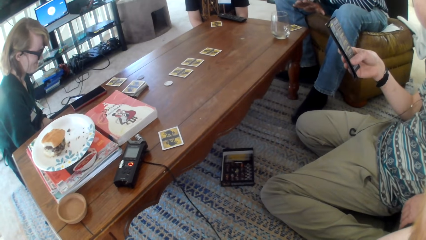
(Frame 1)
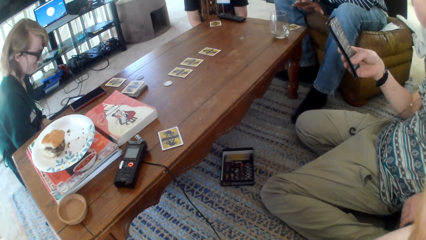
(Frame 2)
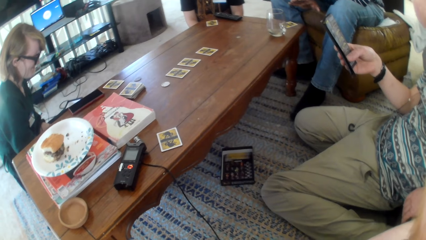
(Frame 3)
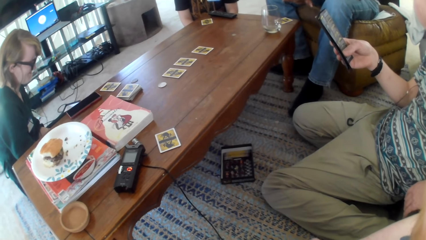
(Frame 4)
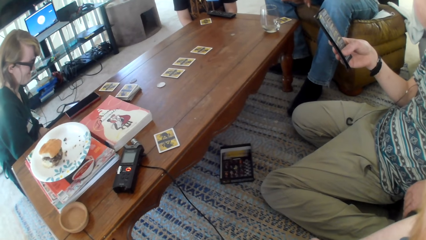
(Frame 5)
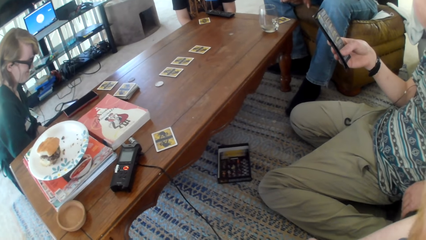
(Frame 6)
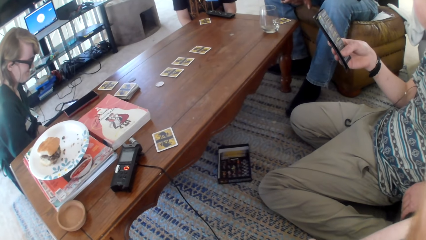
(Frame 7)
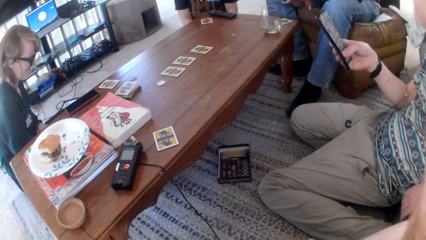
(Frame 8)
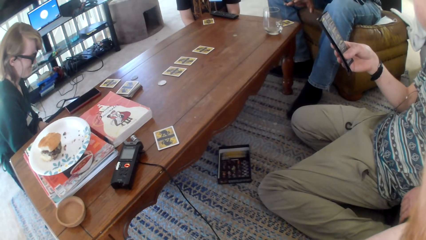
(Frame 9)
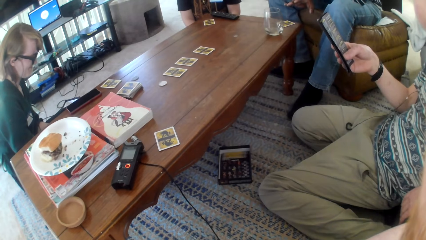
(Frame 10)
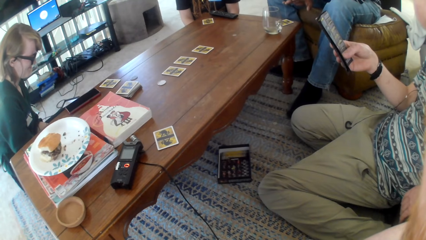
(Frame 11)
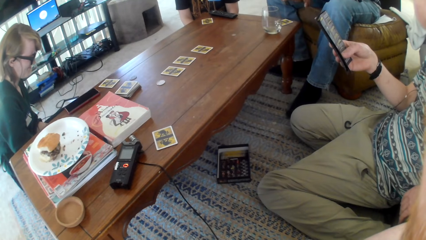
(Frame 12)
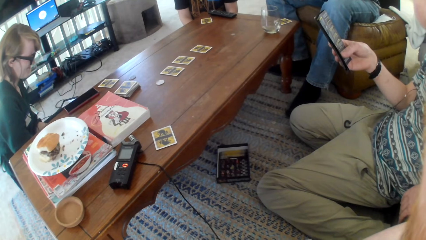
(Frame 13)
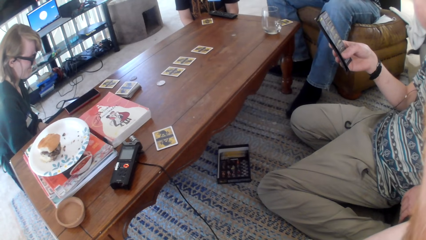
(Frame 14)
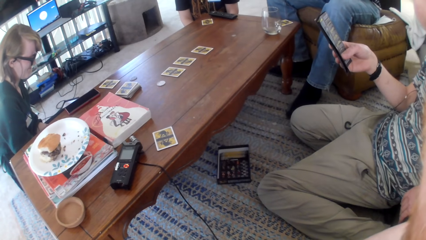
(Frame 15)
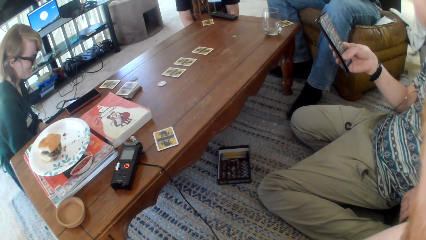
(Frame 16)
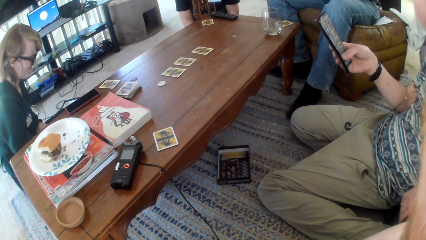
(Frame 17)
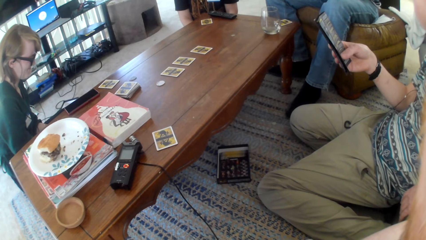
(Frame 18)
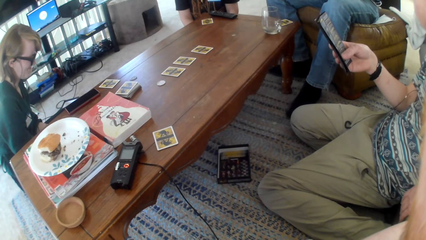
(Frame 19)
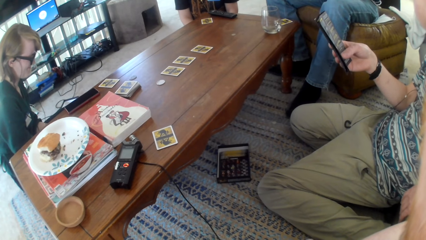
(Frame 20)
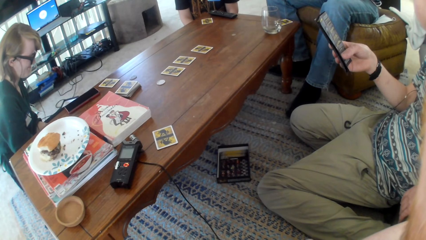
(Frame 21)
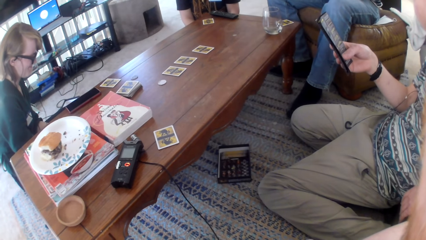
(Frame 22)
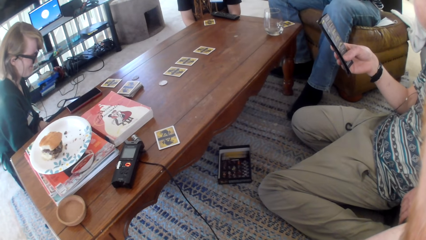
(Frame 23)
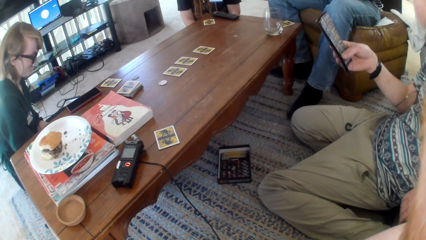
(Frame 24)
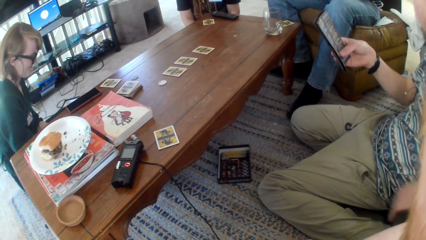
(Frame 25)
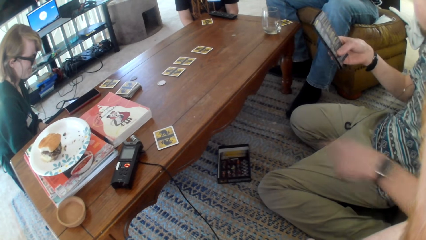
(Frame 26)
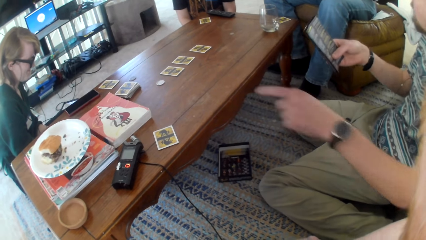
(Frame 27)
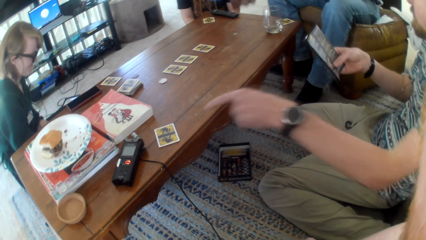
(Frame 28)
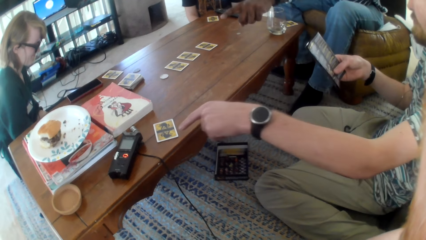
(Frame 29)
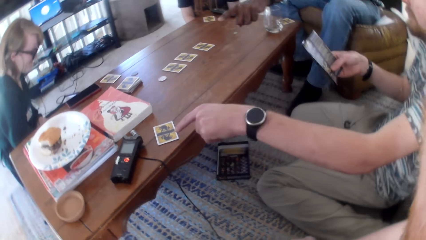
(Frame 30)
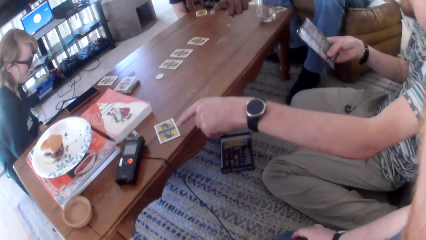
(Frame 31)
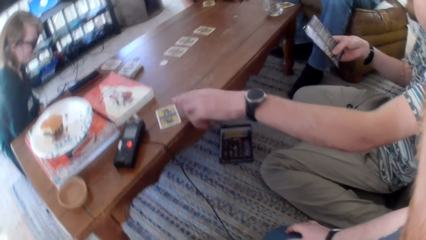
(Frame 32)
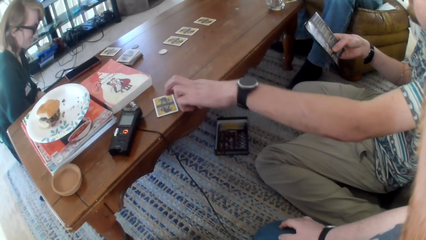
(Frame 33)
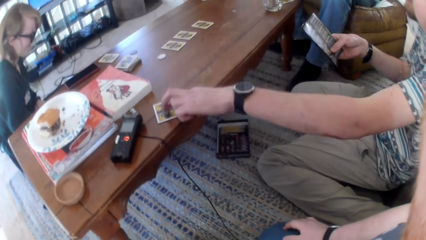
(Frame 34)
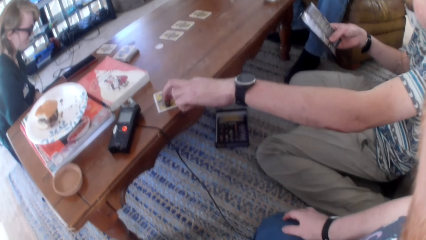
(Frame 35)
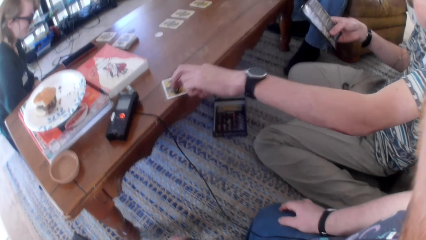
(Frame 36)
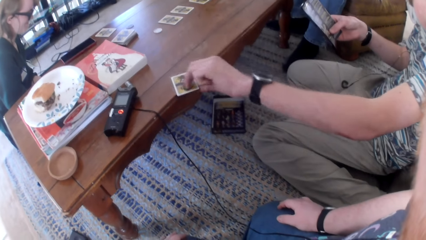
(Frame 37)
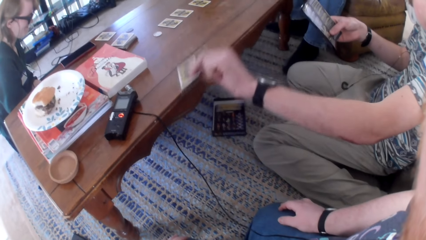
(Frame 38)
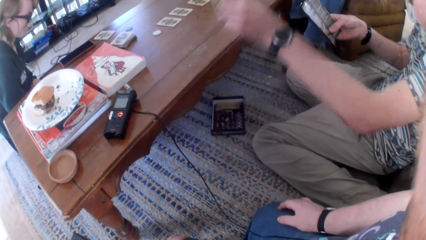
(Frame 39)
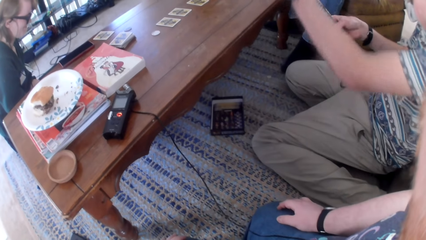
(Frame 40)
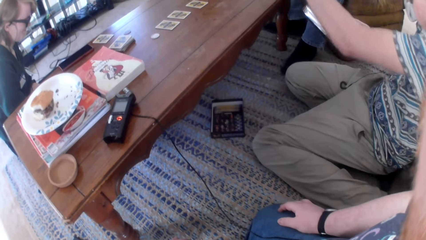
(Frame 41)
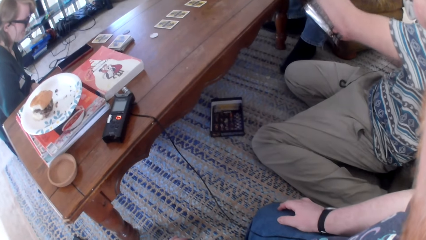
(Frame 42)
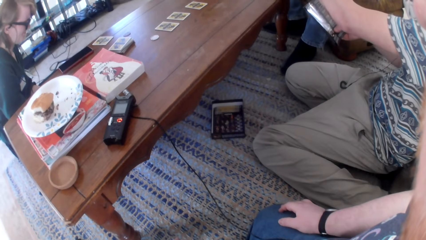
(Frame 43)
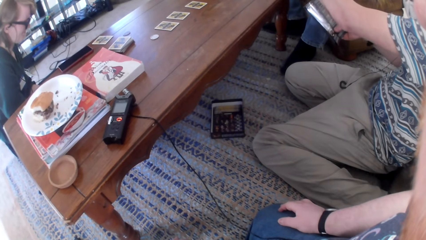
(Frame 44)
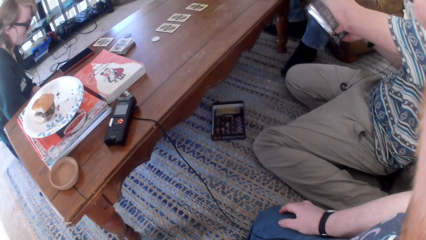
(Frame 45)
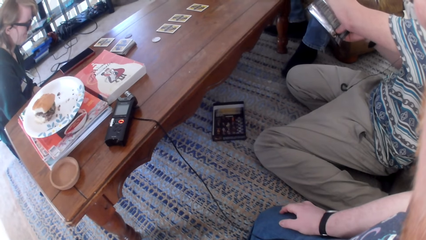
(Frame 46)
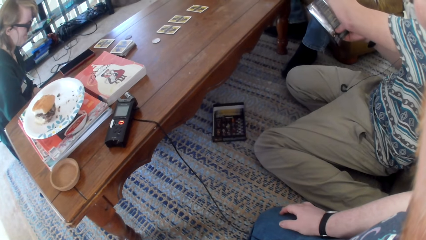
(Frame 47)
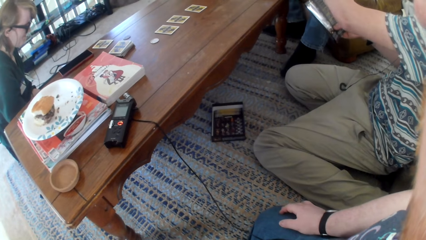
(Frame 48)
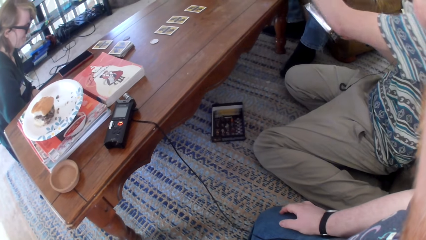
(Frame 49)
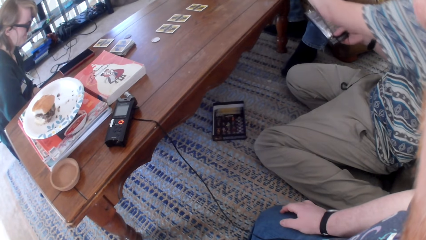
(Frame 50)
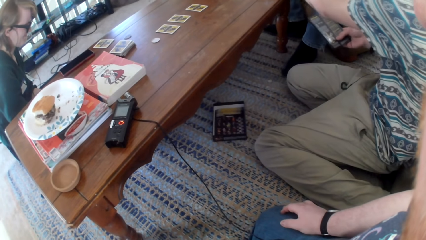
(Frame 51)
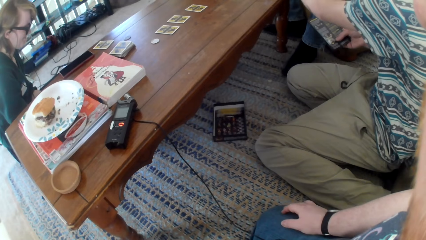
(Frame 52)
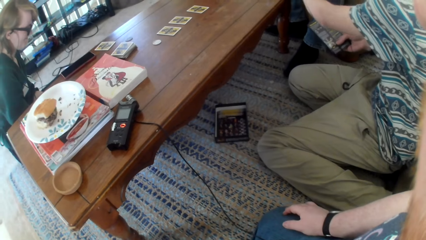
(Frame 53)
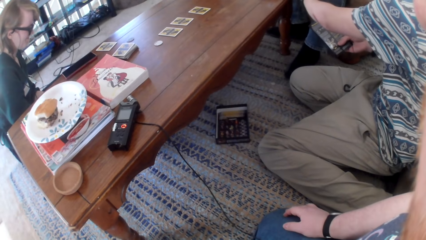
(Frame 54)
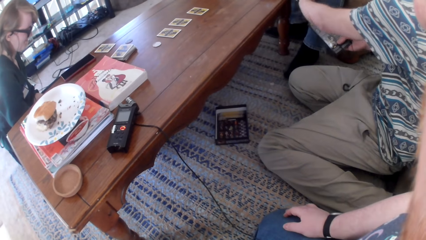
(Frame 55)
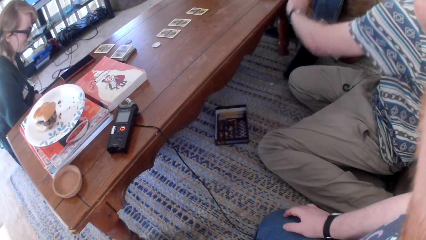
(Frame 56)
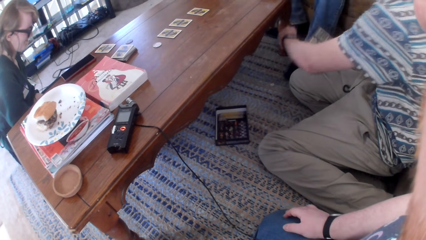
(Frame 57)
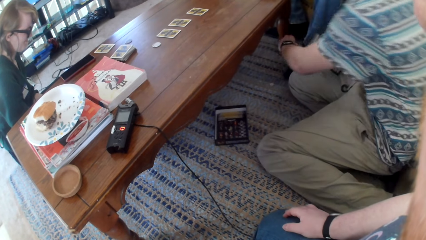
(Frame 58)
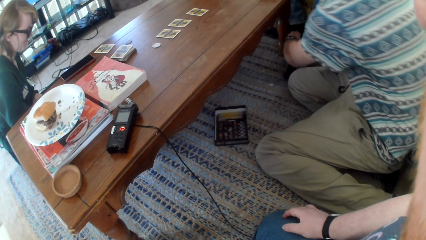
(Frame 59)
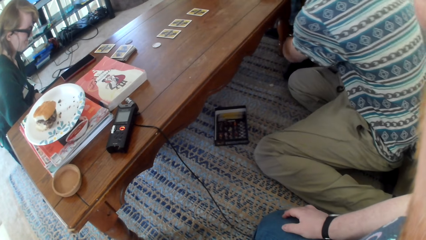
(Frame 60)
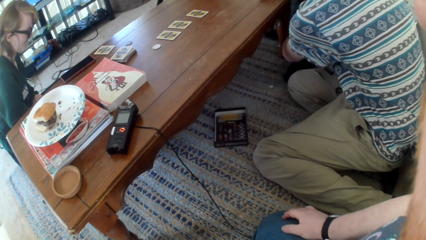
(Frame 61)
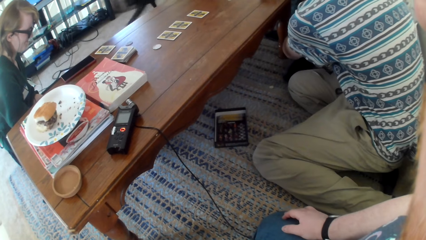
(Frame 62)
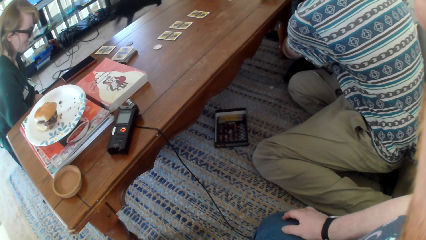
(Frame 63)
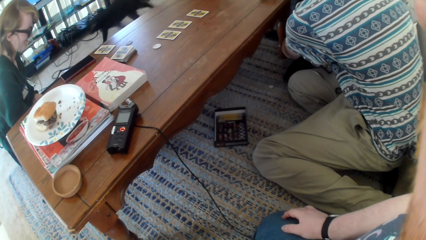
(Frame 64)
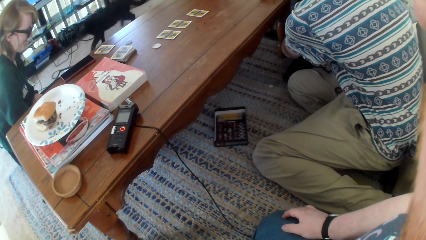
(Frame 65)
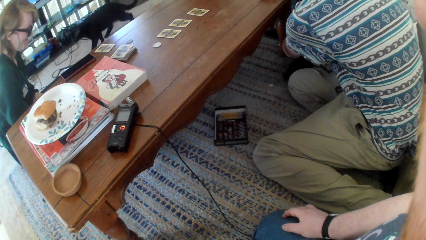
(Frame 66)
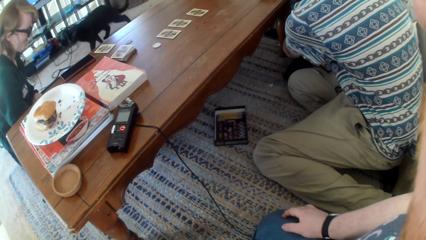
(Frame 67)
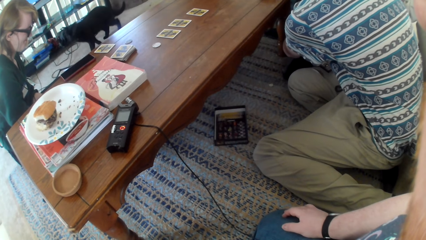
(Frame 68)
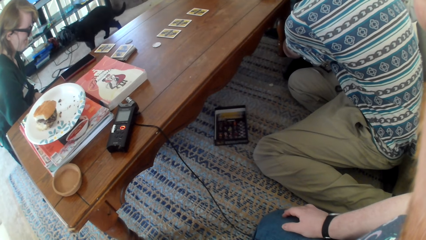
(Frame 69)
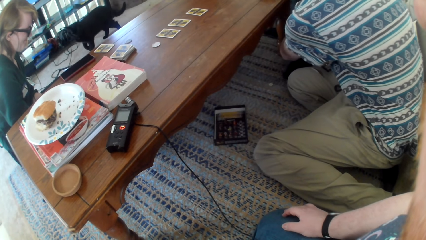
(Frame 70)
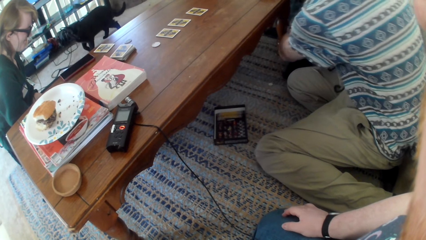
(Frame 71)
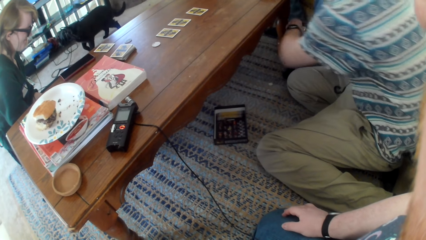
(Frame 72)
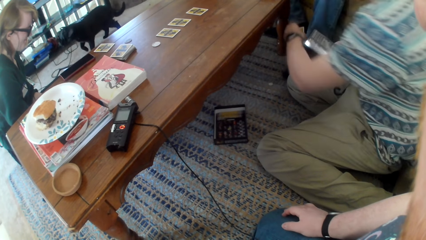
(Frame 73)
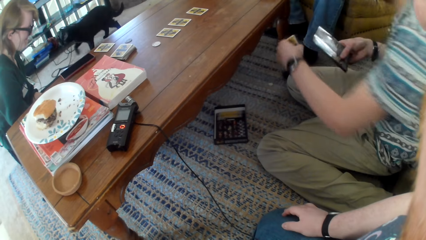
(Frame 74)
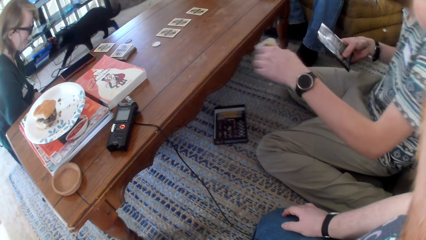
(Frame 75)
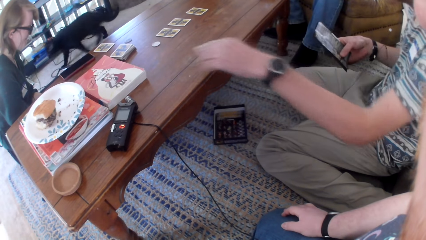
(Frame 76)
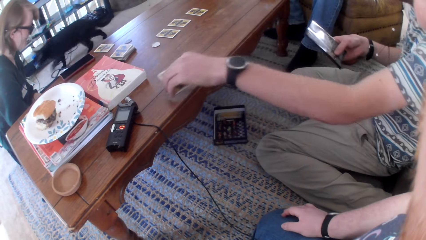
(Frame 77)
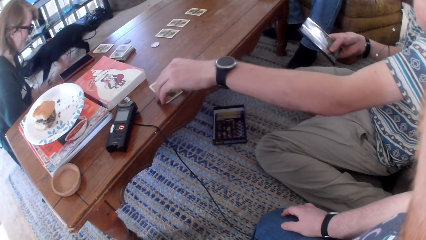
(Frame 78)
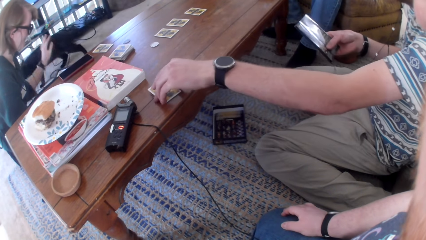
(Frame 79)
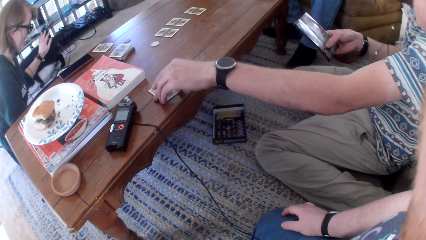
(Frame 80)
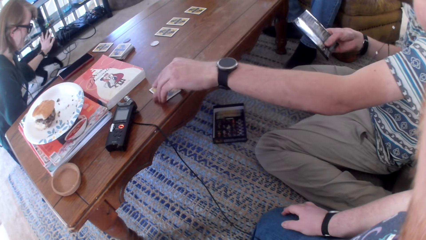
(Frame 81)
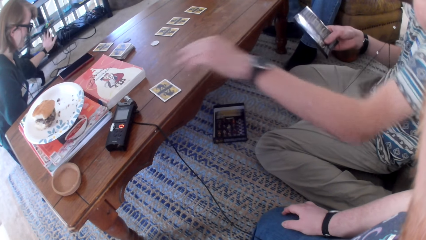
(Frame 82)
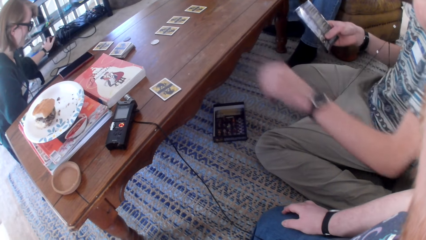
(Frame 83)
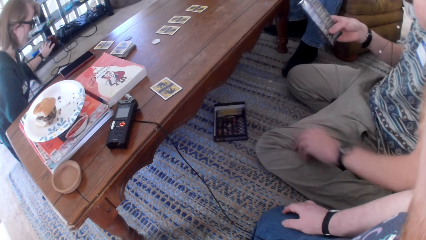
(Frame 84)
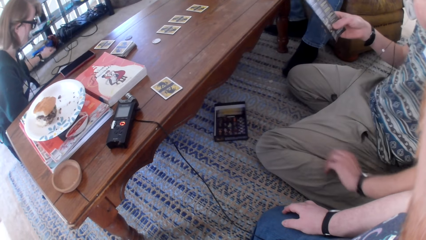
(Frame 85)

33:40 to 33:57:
The camera wearer looks at the table. A man points at the table. He picks the card from the table, moves the hand, places the card on the table, and stretches the hand.
